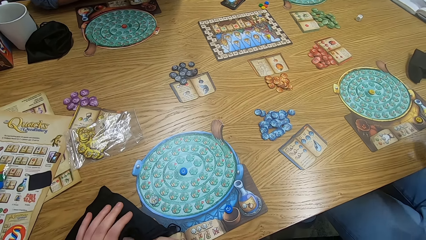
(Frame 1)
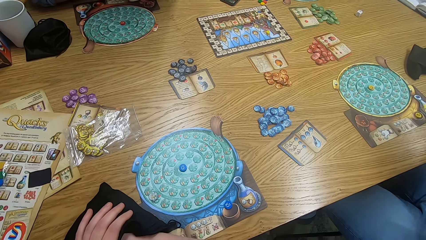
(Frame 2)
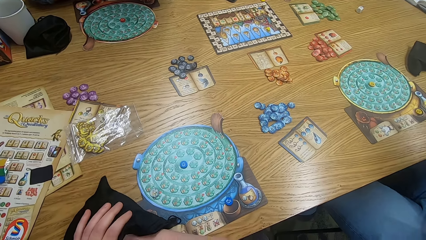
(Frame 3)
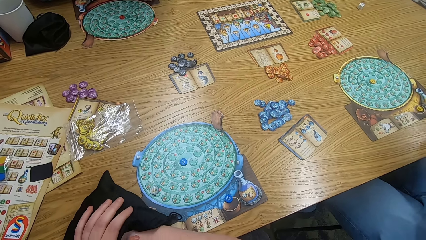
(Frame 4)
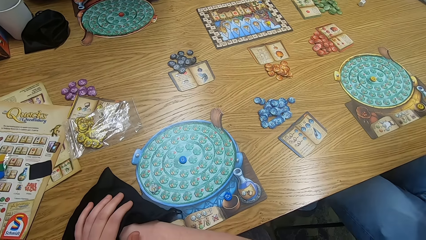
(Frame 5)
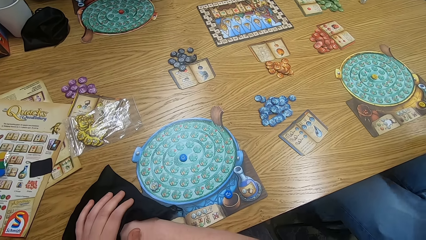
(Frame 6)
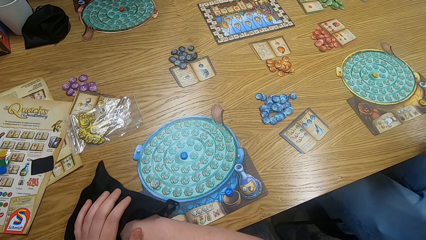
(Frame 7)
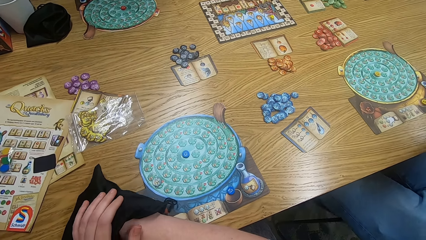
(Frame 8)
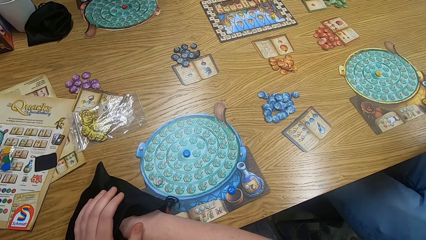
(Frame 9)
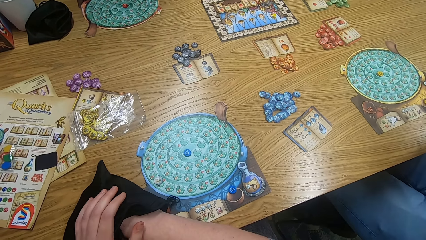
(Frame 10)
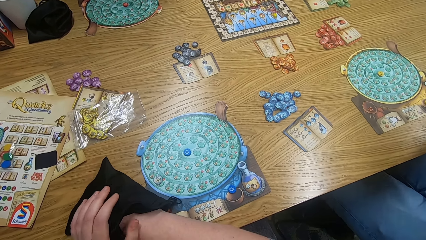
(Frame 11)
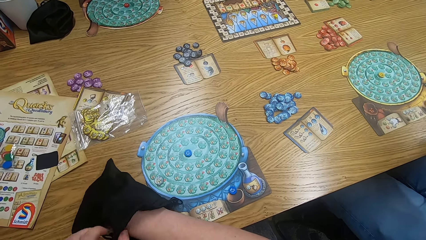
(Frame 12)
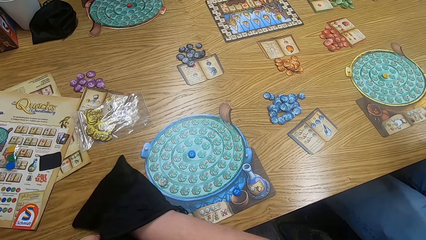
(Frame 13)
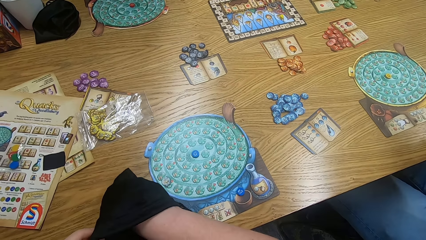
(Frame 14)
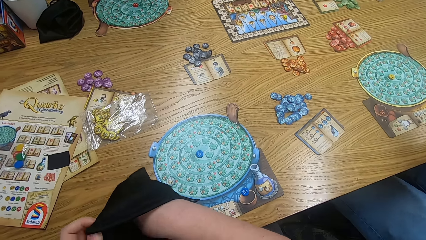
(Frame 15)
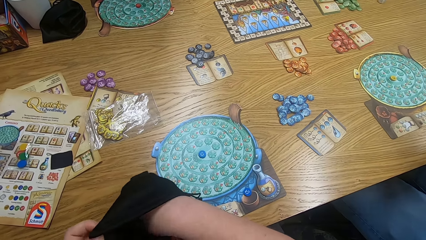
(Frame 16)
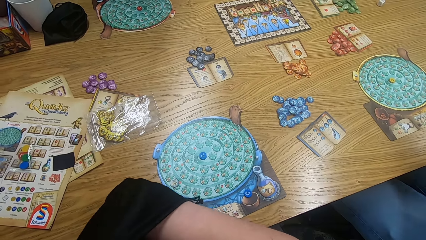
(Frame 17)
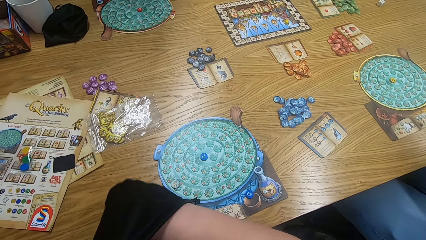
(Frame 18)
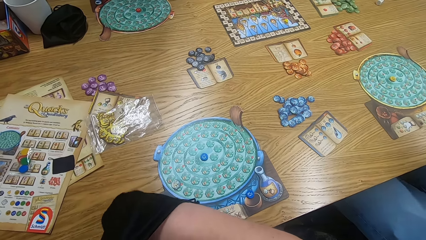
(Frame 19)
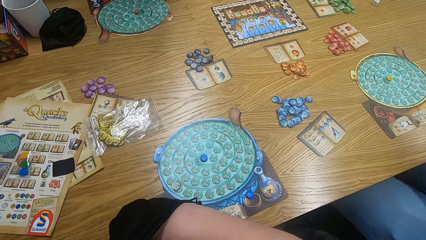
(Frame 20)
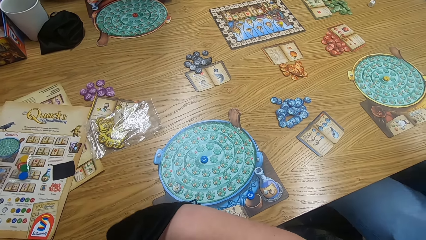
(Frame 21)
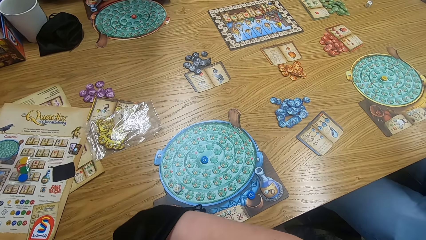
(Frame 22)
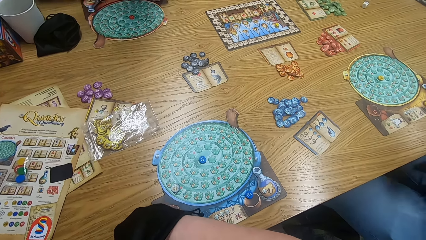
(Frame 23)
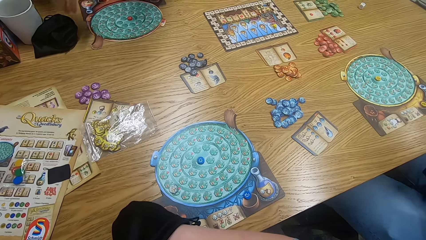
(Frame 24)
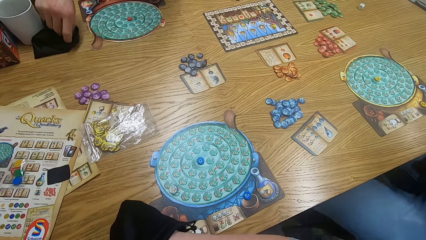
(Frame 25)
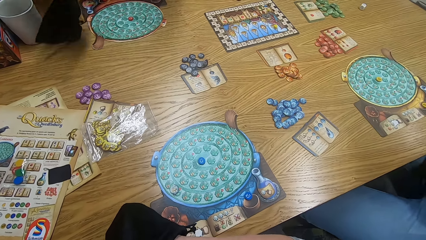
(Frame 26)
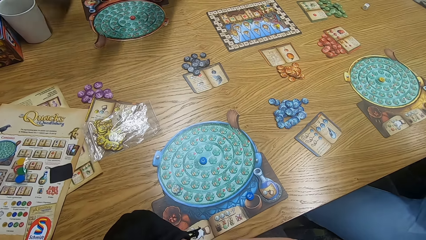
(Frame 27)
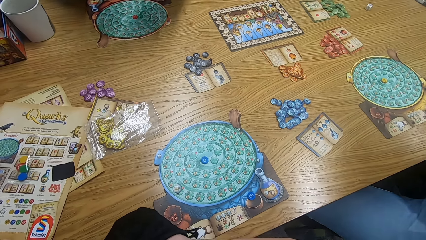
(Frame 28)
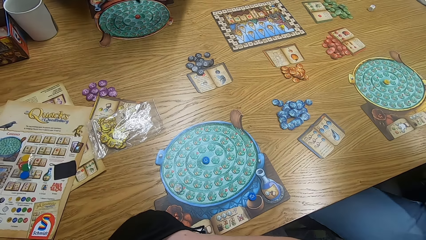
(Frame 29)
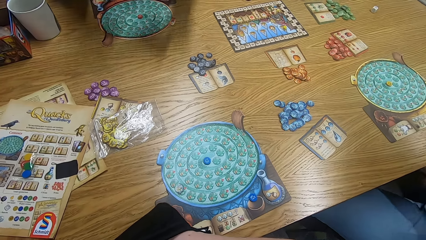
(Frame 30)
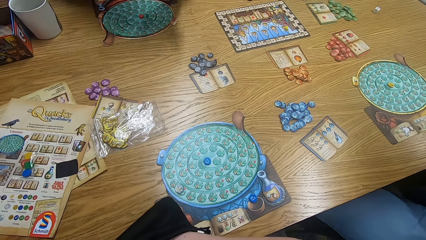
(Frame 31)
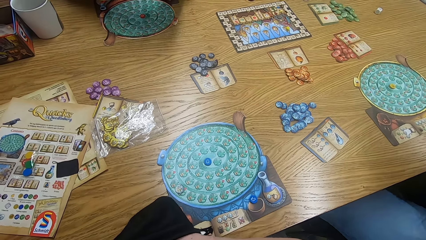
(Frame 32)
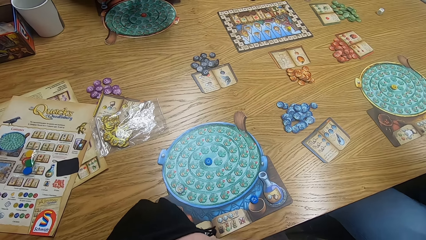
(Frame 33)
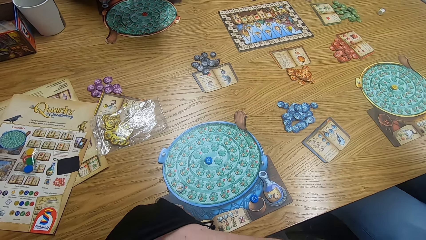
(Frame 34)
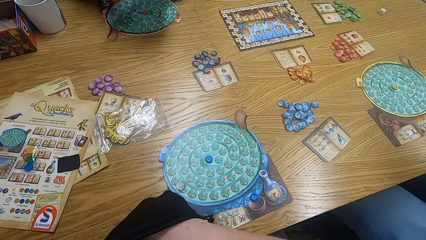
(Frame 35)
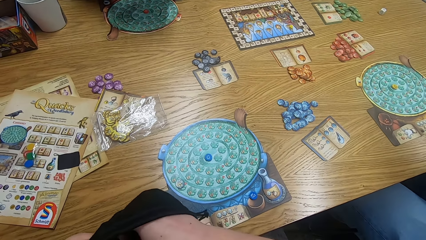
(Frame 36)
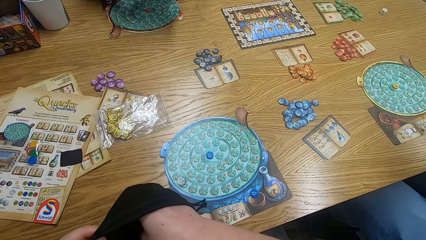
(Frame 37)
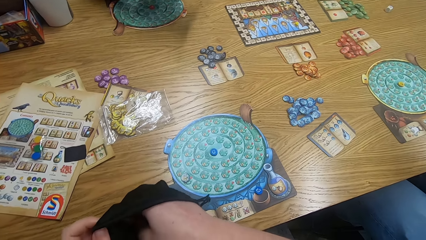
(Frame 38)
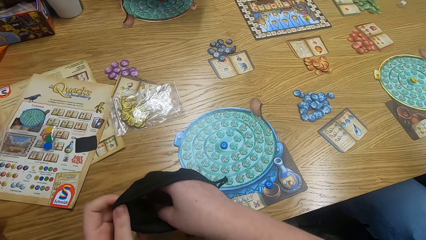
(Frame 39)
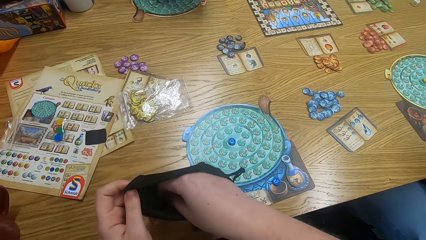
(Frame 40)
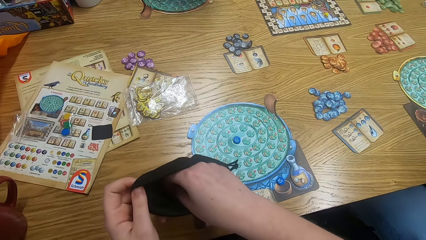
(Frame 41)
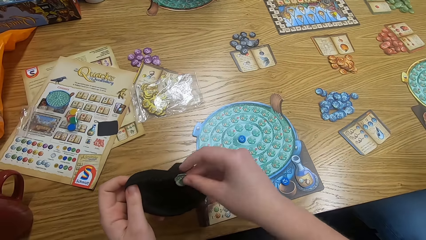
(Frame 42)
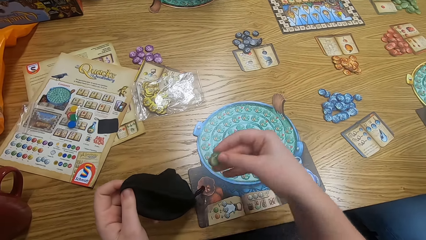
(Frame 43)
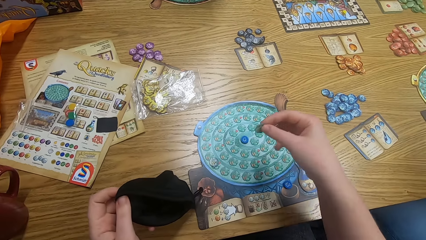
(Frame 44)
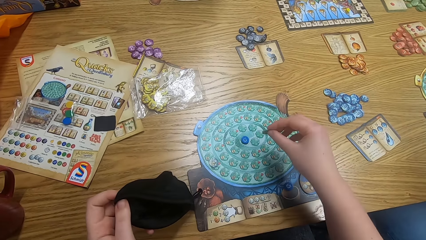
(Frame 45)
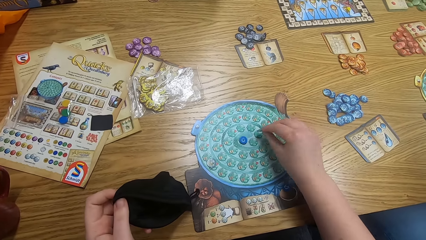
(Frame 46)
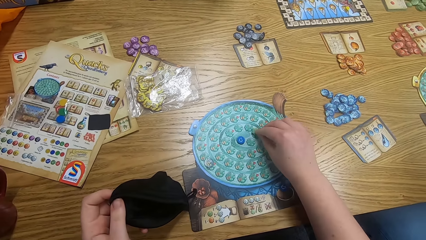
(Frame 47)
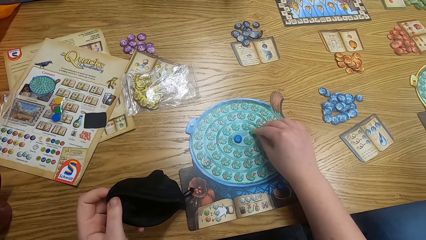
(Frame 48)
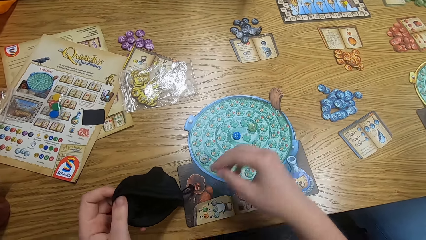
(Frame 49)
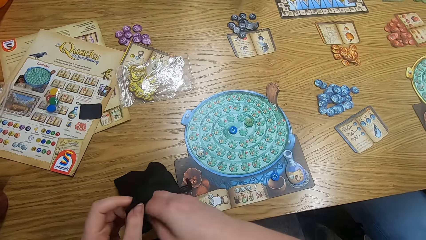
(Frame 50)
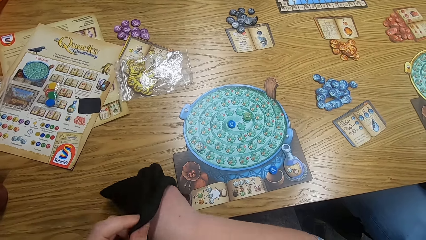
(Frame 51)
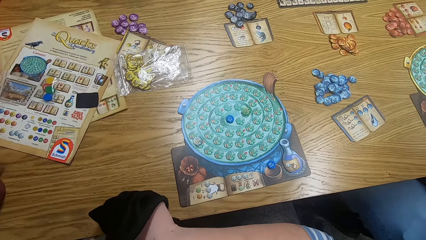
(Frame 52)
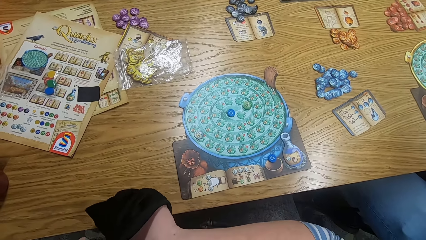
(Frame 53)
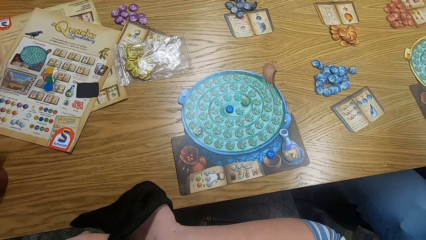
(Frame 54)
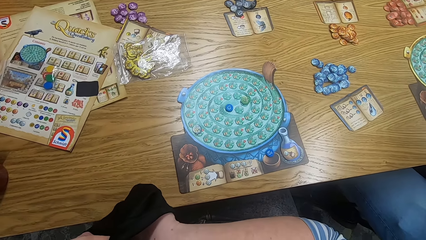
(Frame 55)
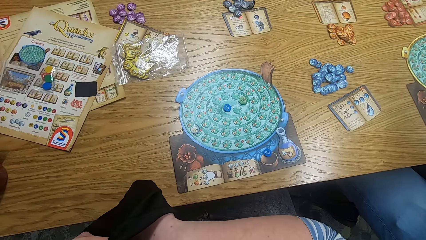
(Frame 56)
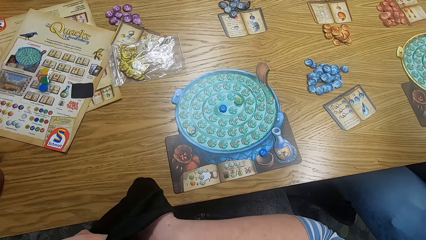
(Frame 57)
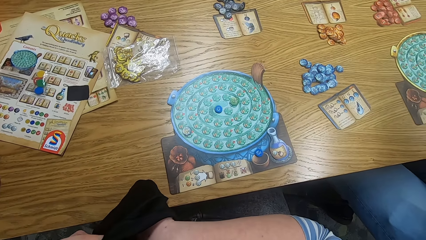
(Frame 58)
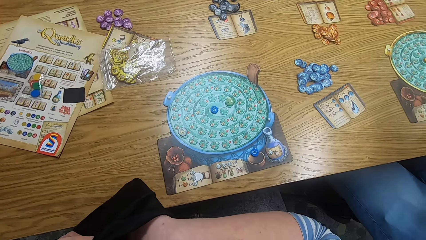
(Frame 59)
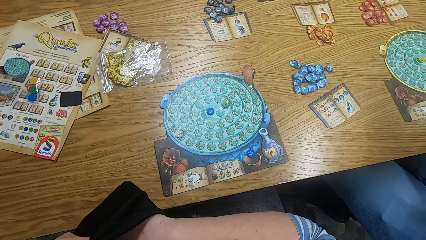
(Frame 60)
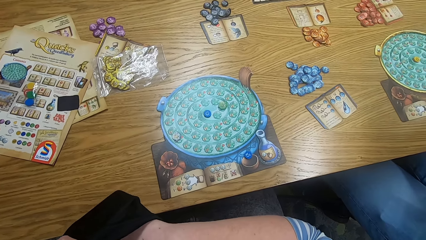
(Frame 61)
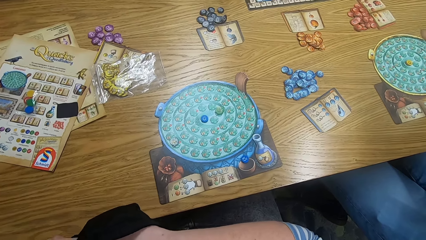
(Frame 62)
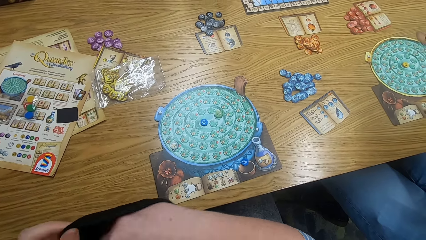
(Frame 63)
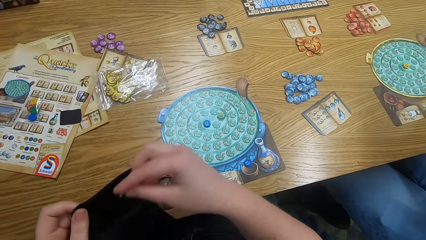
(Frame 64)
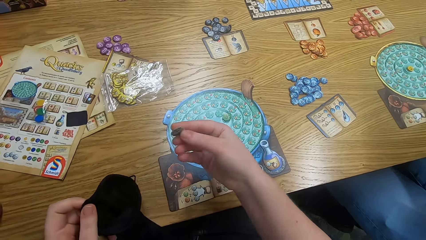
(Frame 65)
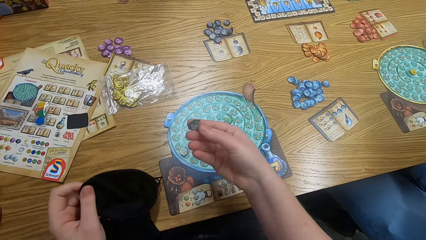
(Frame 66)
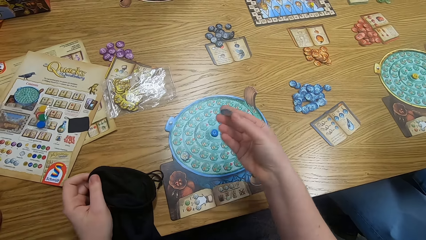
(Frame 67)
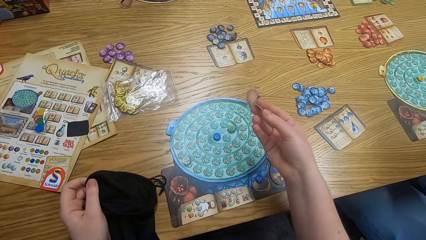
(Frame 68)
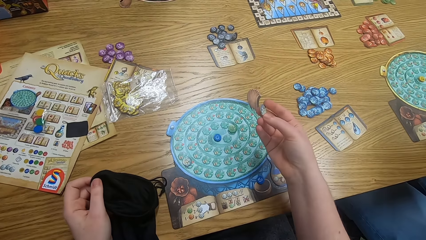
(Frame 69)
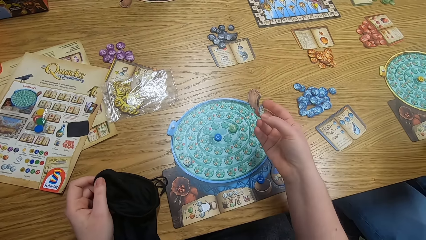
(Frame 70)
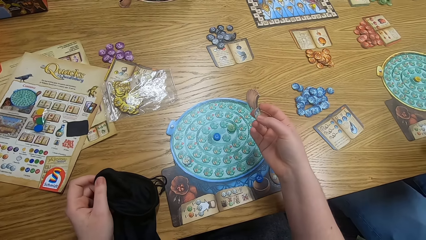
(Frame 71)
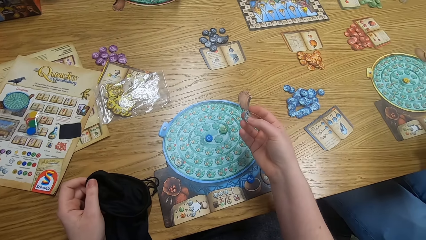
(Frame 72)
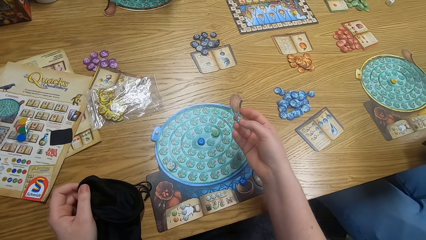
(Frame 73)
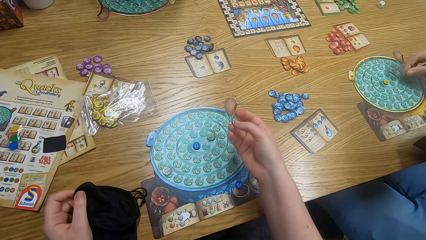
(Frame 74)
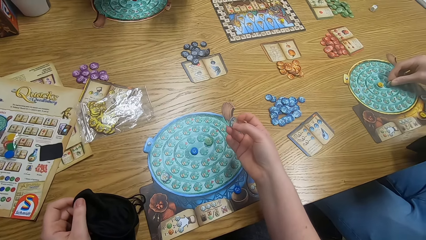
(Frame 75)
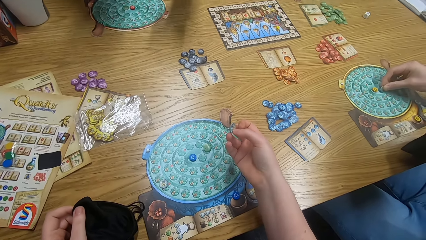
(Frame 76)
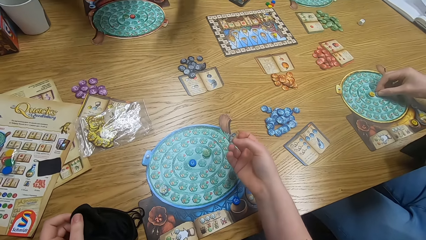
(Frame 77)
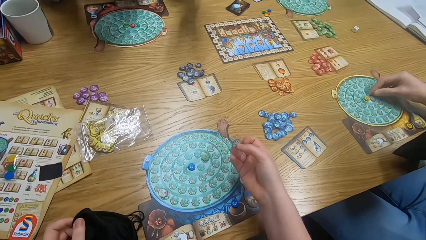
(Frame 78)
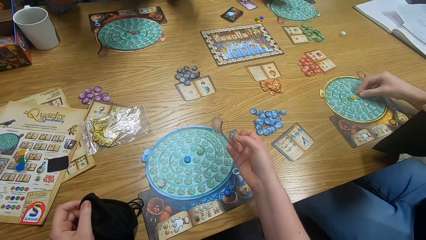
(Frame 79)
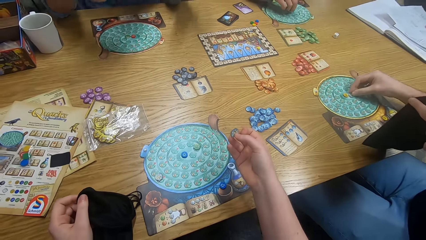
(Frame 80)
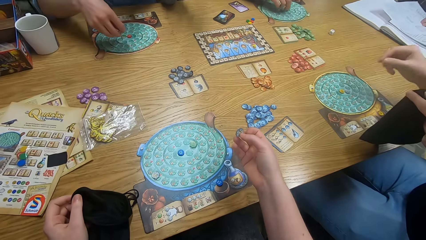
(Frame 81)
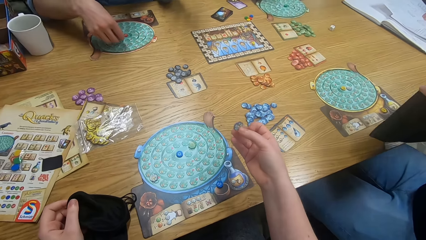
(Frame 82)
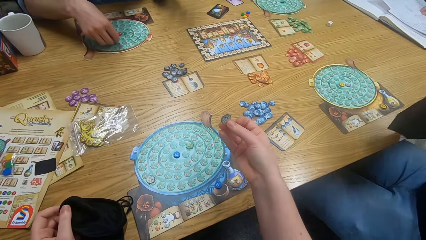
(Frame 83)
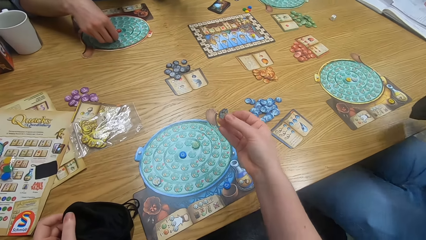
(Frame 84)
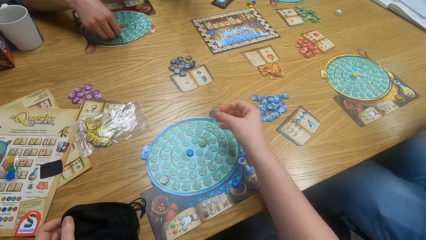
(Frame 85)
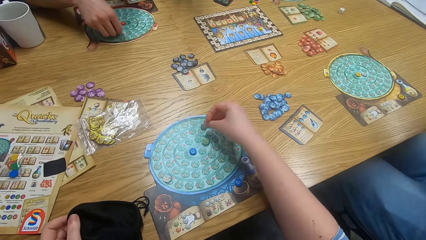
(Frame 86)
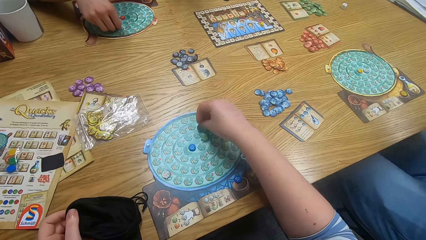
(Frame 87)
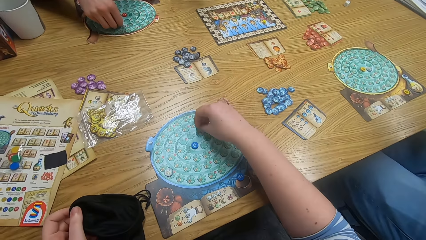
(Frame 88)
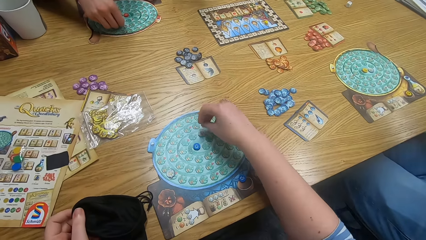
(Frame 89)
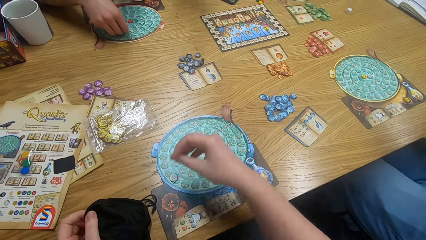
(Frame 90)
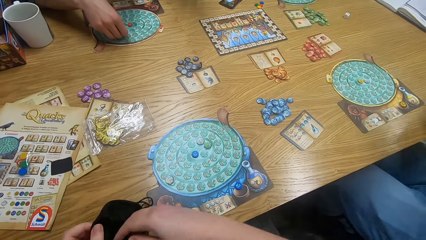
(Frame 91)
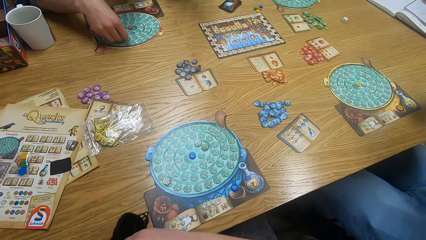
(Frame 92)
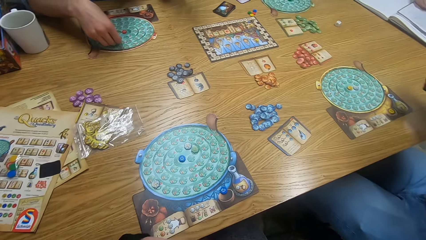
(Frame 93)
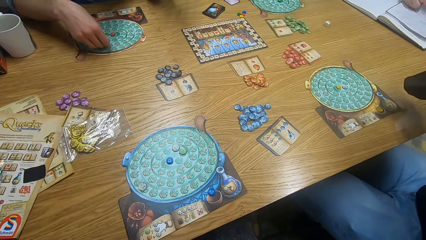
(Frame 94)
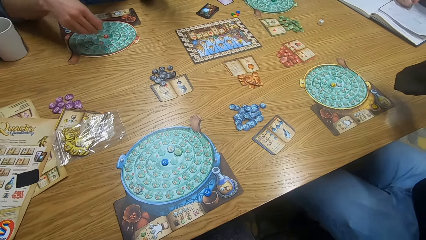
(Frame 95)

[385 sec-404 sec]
The camera wearer looks around and holds the small bag. They shake the bag. A man picks up the small bag from the table. The camera wearer holds the small bag. They remove something from the small bag. They put a tile on the game board. They remove something from the small bag. They search the bag. They hold something and hold the small bag. They play the game. Another man plays the game. A third man plays the game. The camera wearer plays the game. The second man plays the game. The first man plays the game. The camera wearer plays scrabble.
